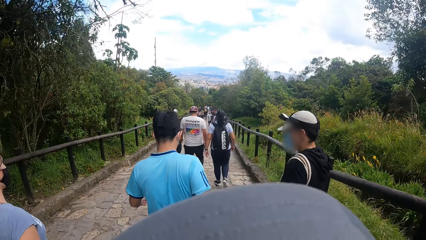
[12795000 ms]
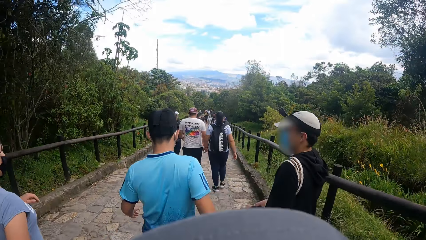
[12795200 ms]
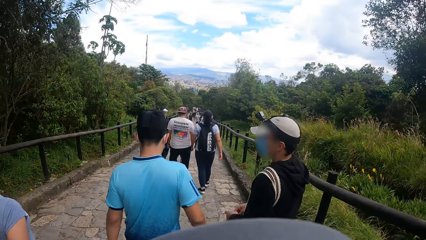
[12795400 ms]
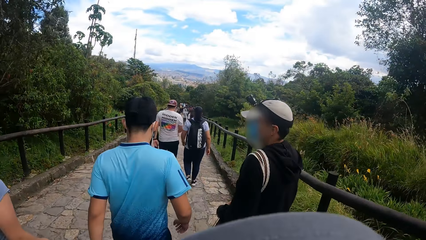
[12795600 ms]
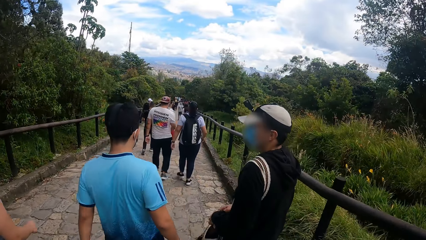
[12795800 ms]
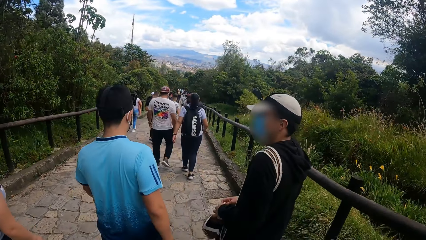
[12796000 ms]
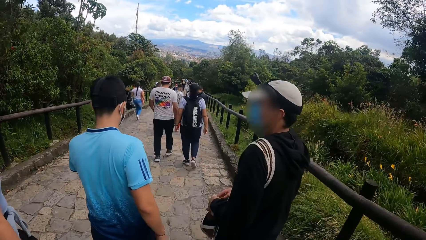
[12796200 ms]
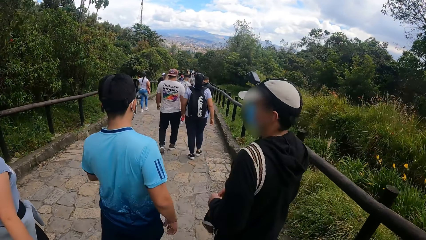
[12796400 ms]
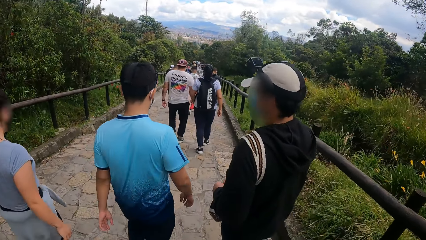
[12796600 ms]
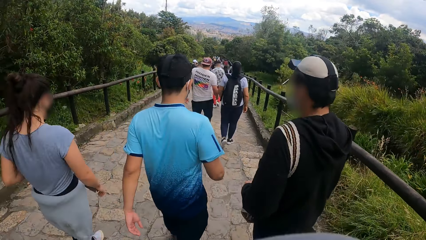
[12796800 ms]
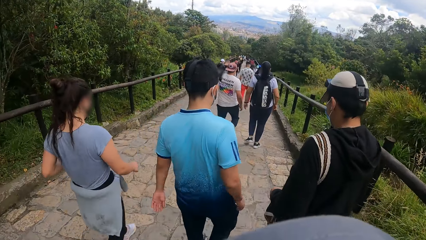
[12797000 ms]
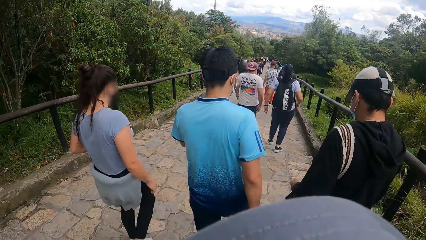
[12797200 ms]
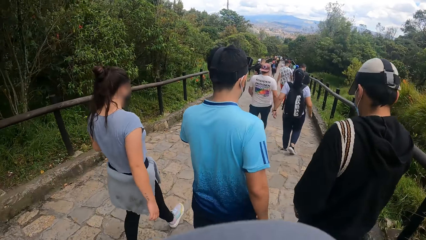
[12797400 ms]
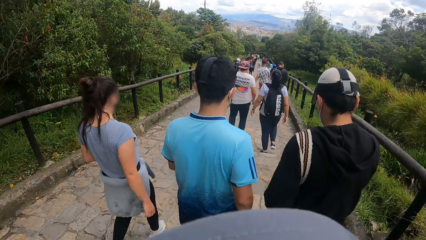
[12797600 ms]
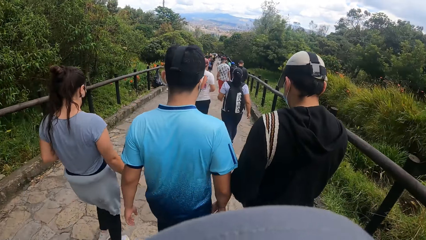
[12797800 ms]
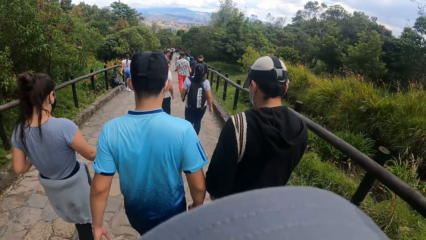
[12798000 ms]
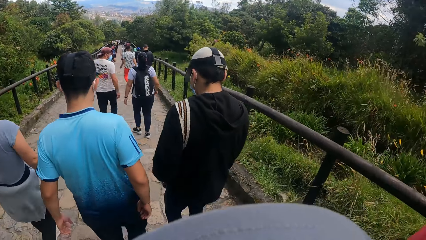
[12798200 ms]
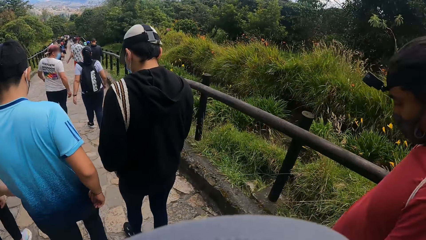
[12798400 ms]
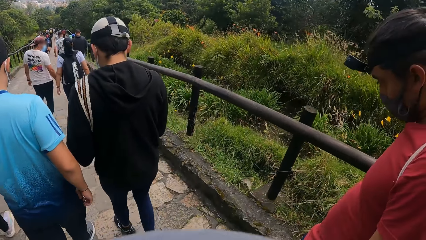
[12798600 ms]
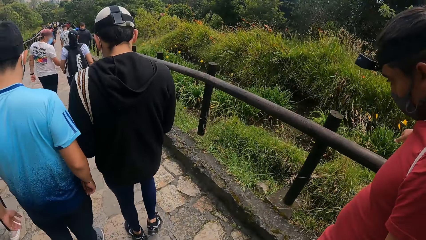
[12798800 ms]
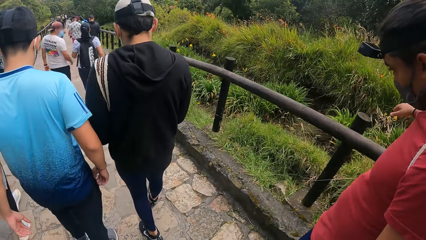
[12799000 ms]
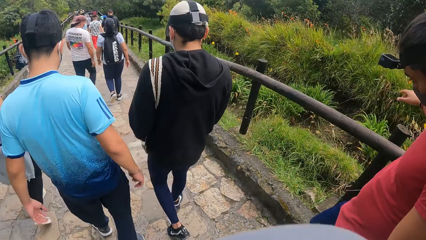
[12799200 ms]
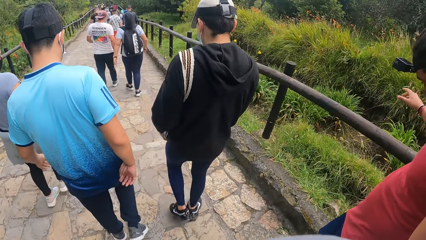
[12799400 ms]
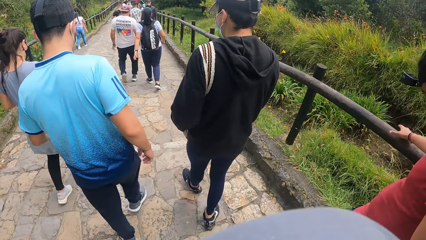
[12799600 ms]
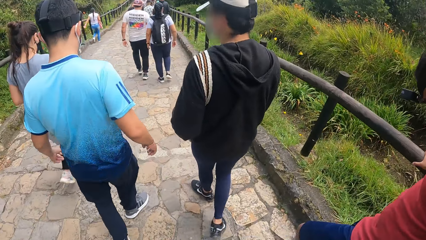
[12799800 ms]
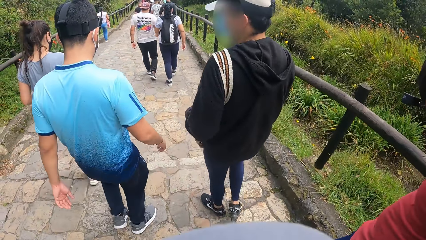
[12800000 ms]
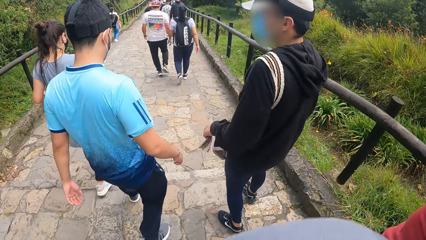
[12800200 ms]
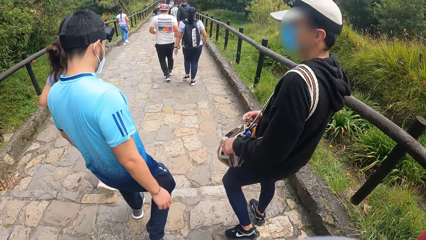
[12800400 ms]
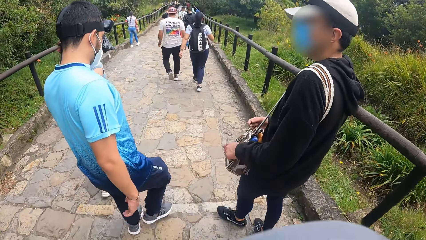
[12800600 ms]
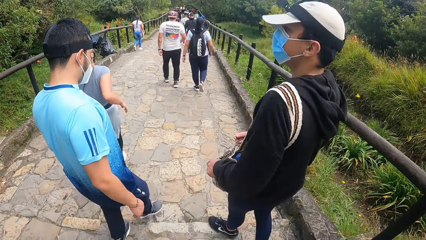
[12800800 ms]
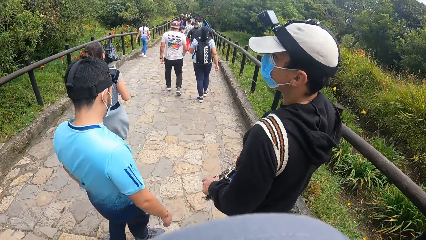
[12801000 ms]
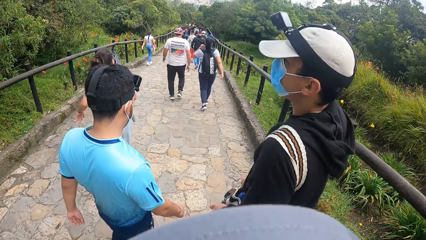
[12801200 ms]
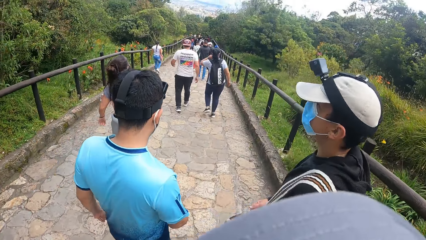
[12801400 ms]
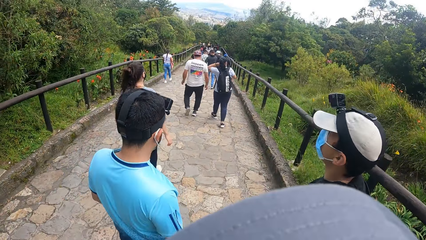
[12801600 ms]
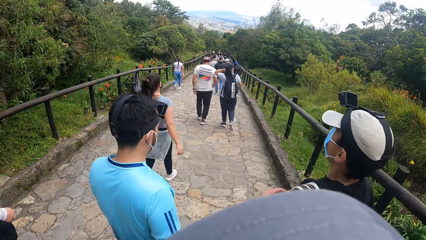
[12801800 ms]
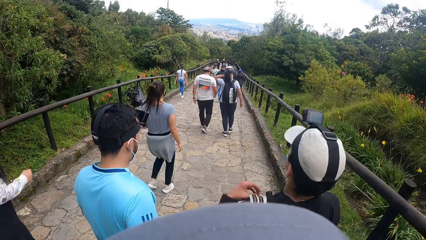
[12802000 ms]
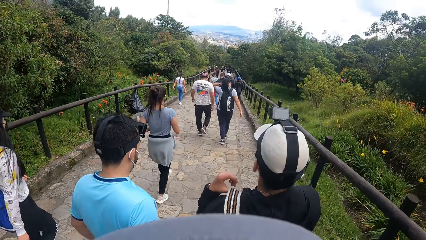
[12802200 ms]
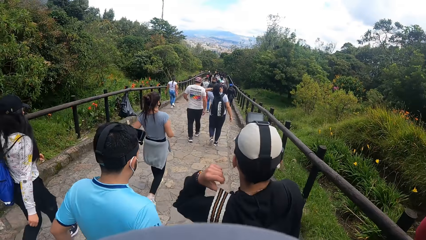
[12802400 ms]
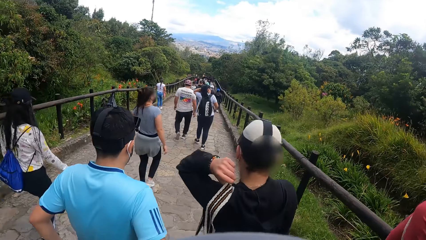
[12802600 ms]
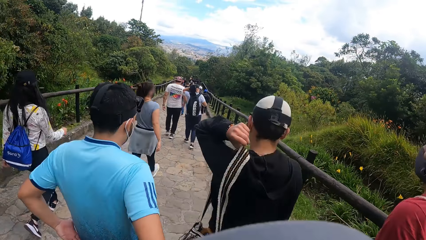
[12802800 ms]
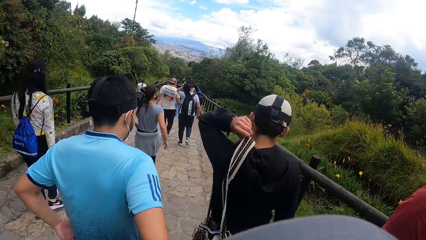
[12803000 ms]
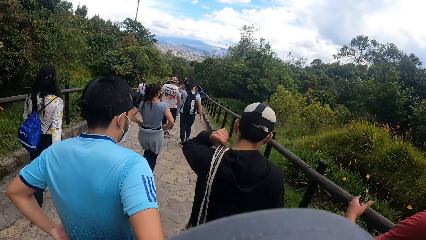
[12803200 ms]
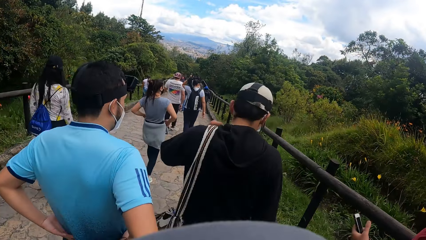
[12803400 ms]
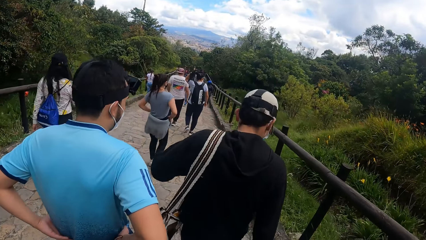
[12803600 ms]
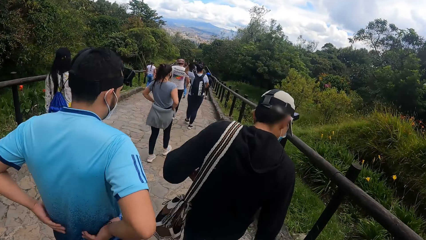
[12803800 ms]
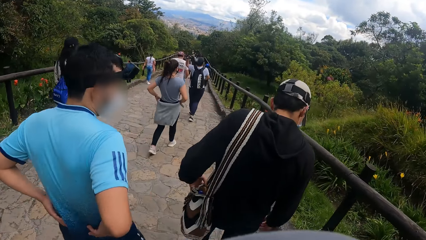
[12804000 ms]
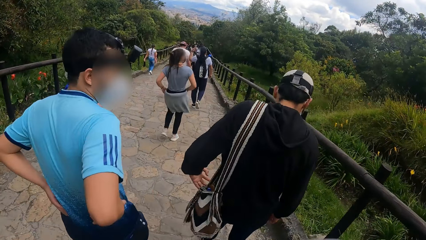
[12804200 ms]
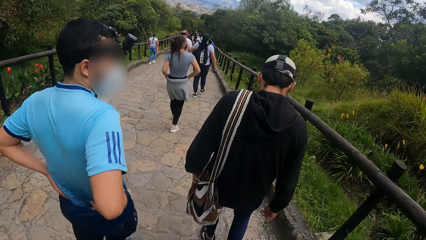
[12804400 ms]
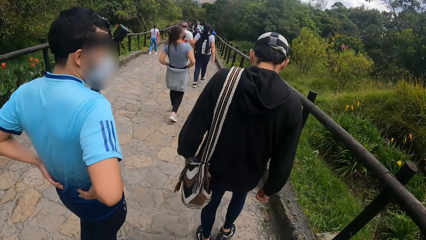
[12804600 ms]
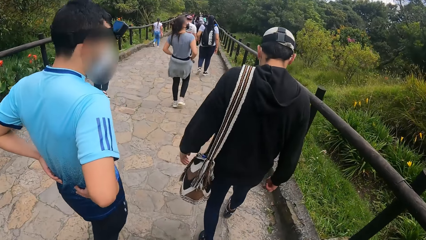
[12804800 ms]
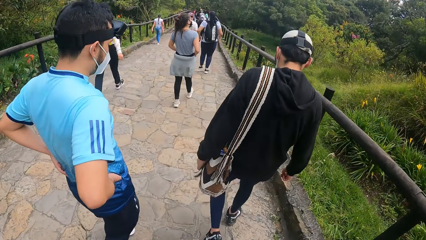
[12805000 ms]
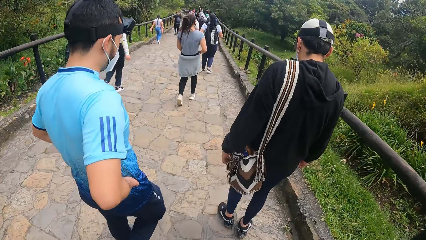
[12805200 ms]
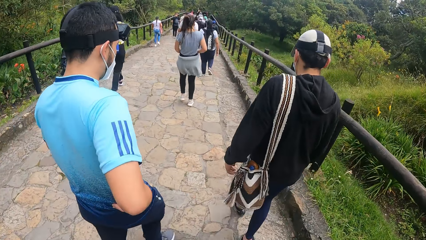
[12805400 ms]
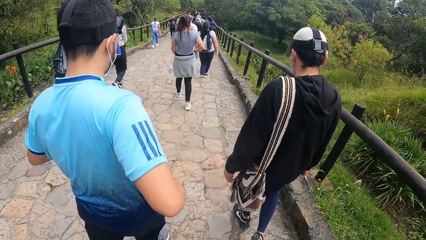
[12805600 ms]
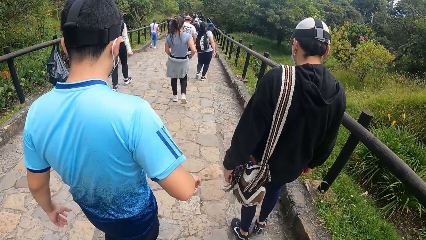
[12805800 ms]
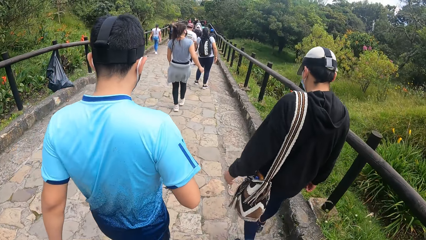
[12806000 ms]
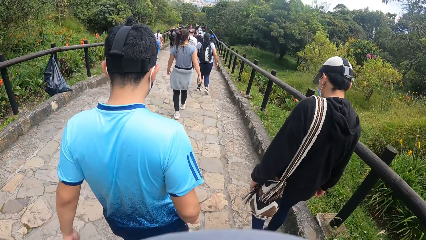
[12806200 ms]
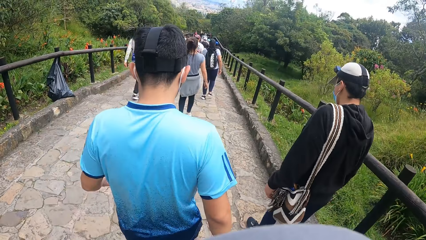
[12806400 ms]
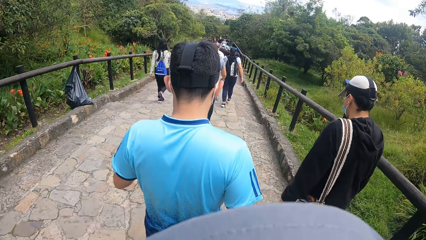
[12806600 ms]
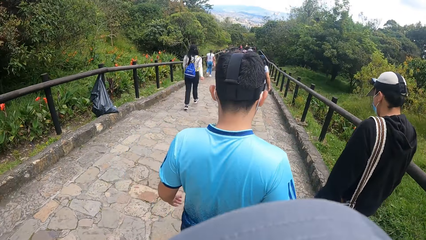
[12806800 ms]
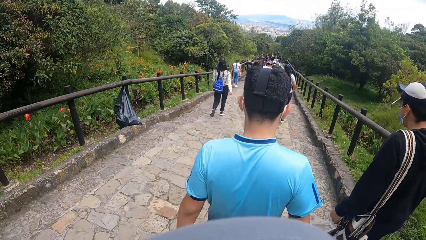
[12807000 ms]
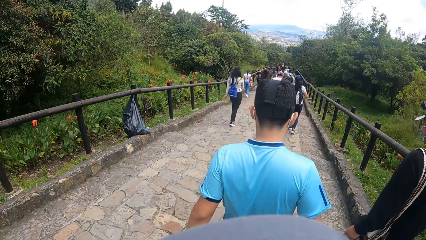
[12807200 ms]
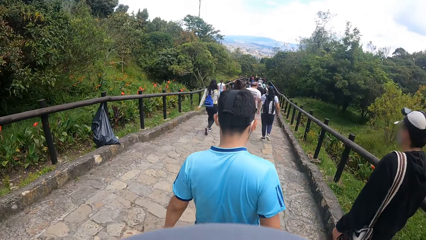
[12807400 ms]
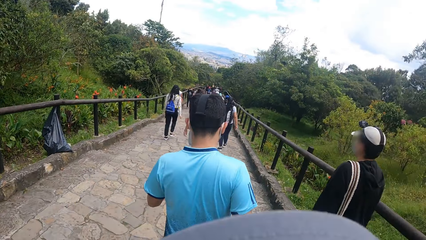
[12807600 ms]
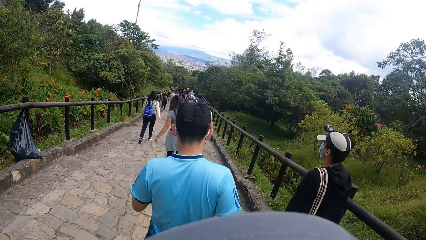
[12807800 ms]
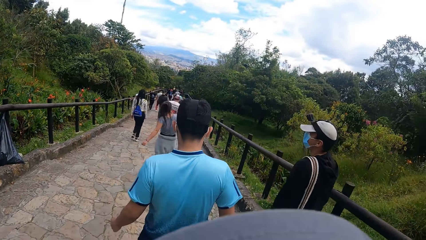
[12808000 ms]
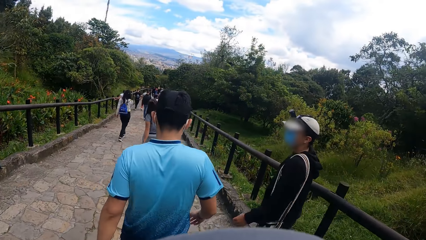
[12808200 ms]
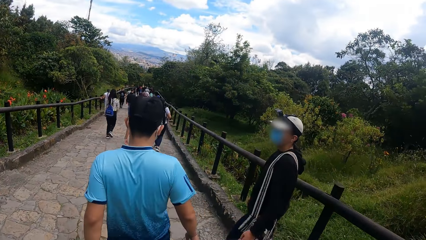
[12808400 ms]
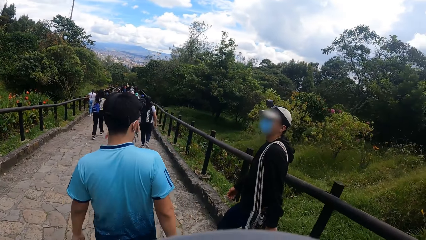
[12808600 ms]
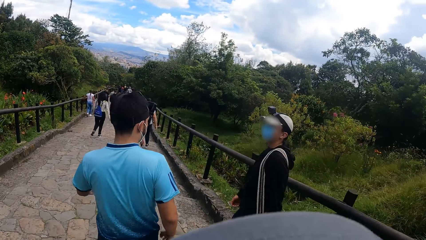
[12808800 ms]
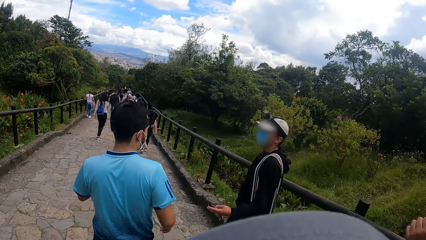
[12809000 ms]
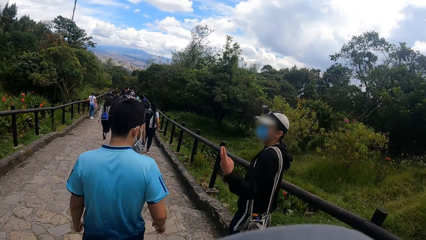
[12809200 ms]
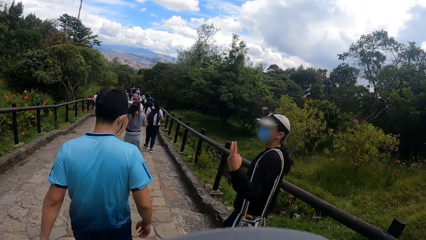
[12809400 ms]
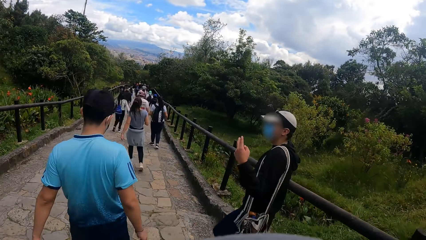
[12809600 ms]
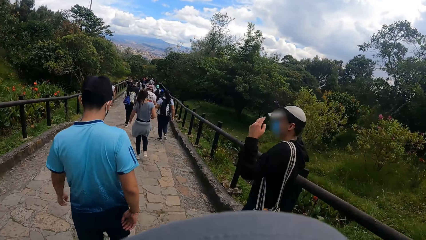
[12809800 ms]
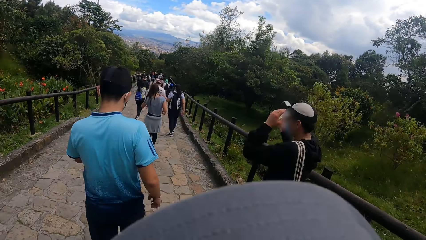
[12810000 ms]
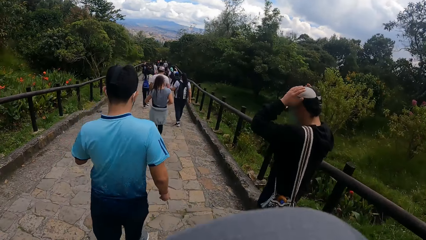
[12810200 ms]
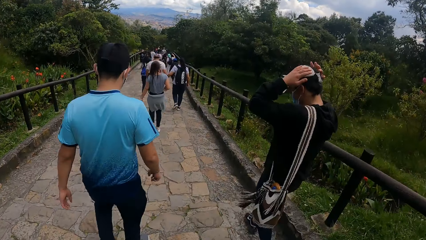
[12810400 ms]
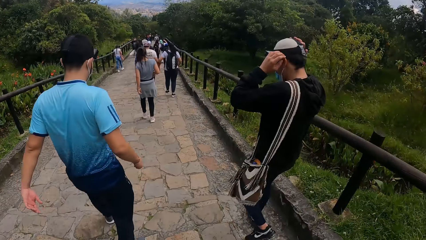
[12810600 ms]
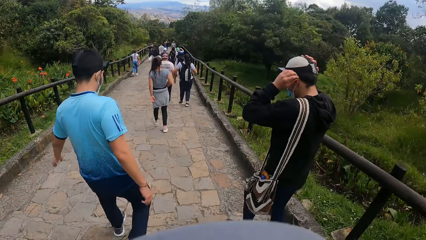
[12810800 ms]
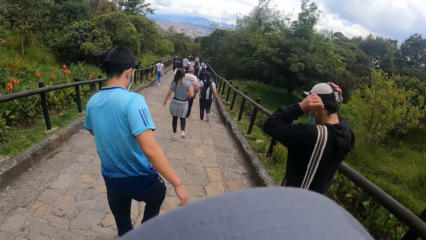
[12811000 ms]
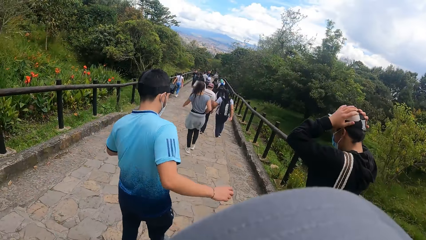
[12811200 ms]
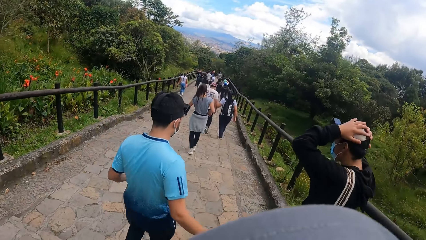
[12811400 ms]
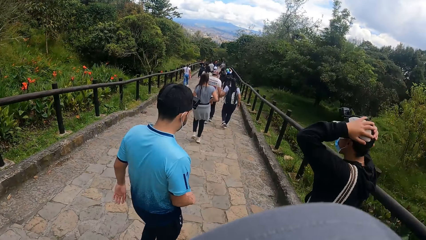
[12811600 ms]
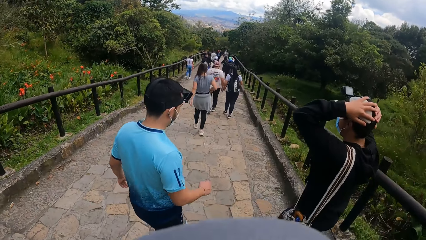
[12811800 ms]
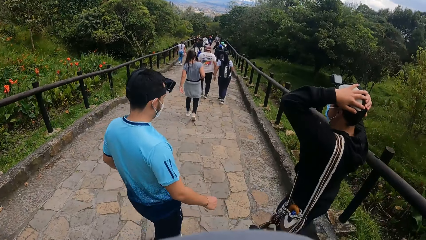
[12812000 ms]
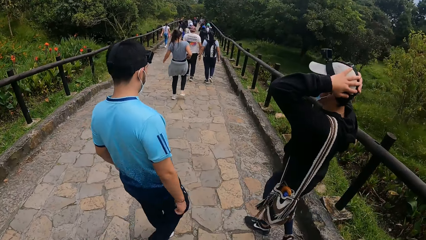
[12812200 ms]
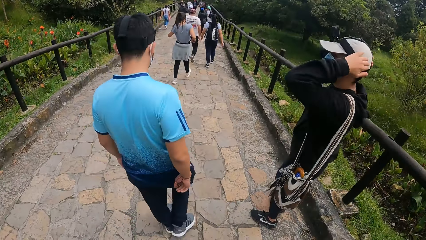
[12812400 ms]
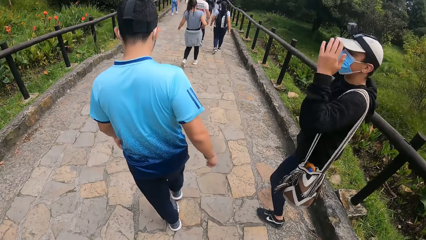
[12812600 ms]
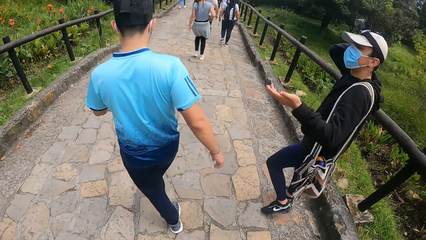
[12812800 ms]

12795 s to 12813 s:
A man holds a bag by both hands. The man walks on the road. The man interacts with a person. The man adjusts the handbag. The person holds the waist. The person walks on the road. The man interacts with the person. The man touches his head with both hands.
